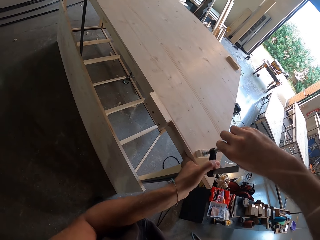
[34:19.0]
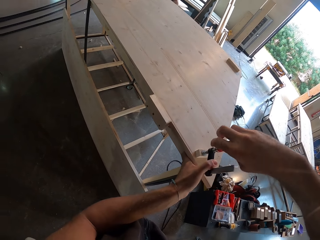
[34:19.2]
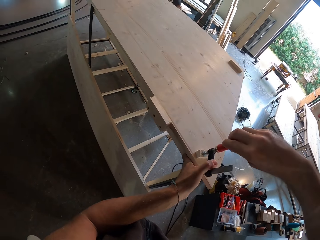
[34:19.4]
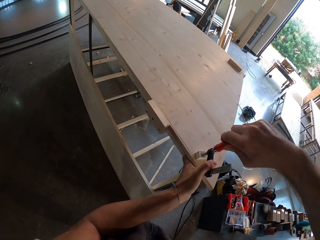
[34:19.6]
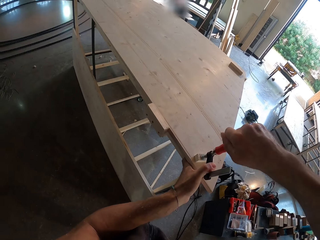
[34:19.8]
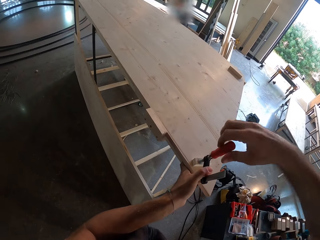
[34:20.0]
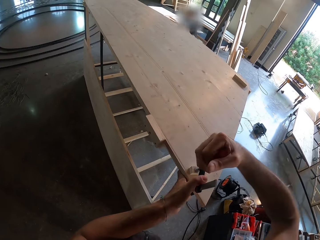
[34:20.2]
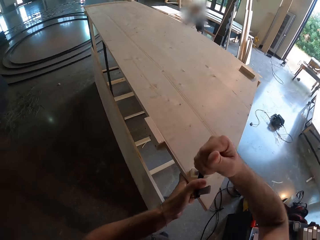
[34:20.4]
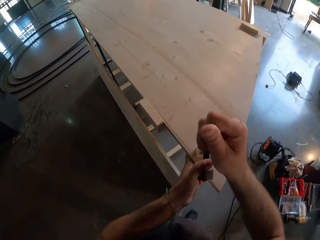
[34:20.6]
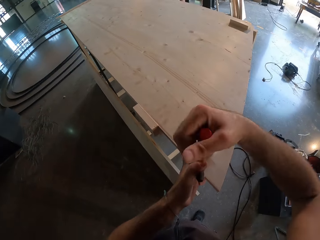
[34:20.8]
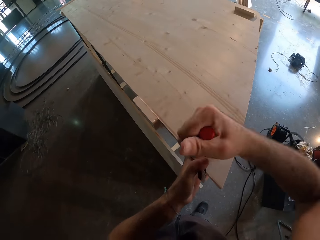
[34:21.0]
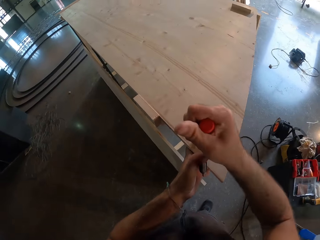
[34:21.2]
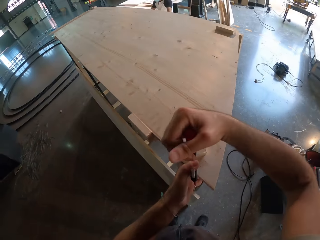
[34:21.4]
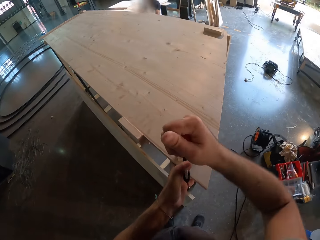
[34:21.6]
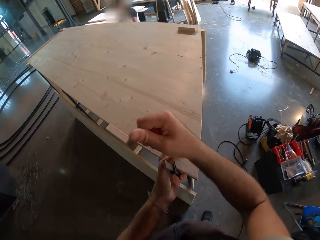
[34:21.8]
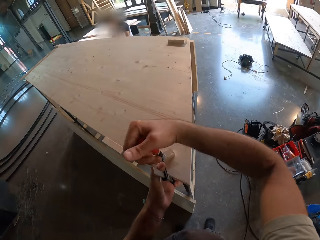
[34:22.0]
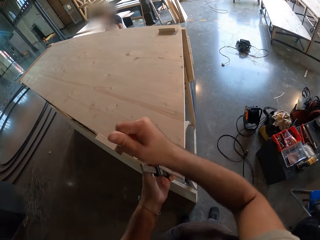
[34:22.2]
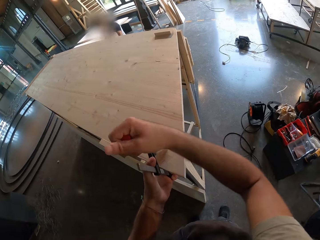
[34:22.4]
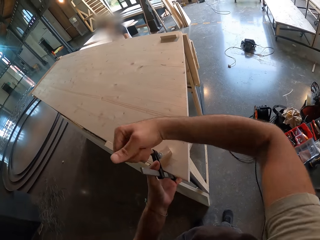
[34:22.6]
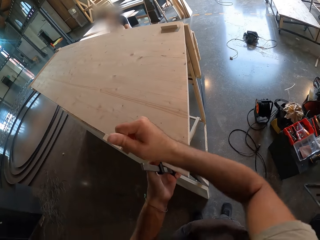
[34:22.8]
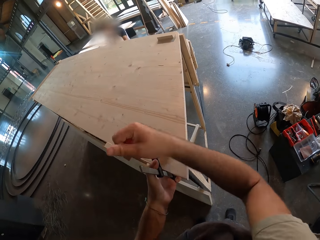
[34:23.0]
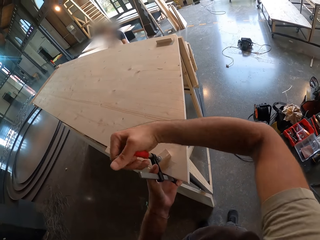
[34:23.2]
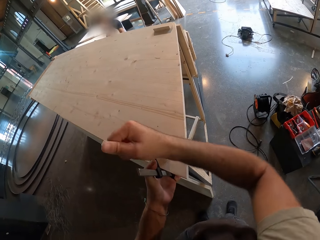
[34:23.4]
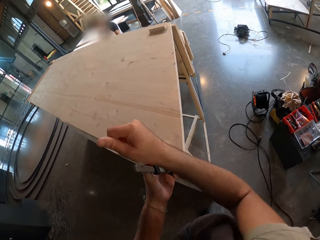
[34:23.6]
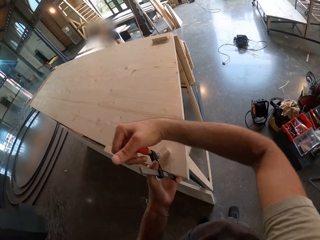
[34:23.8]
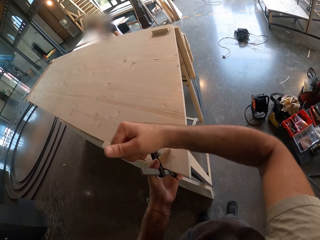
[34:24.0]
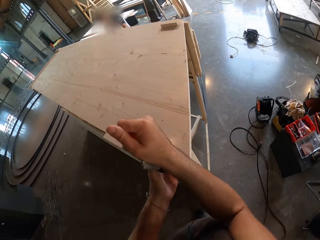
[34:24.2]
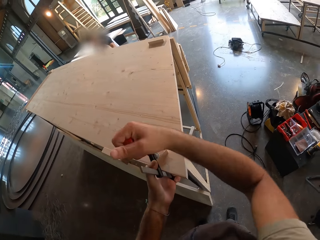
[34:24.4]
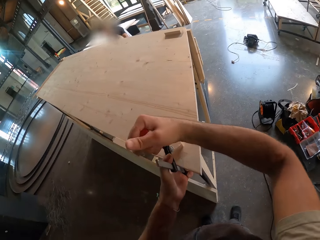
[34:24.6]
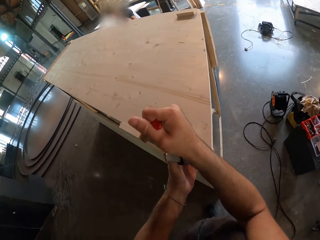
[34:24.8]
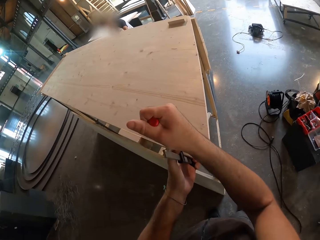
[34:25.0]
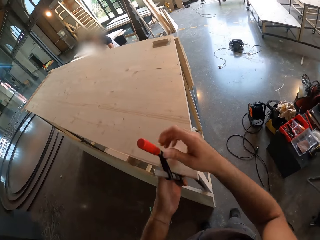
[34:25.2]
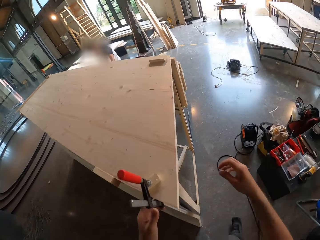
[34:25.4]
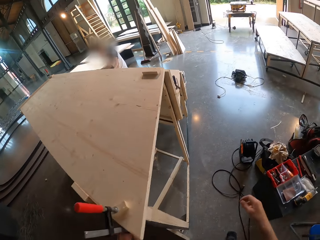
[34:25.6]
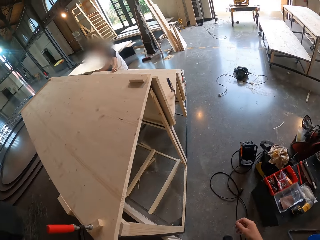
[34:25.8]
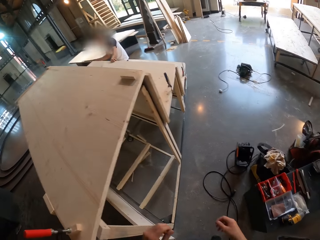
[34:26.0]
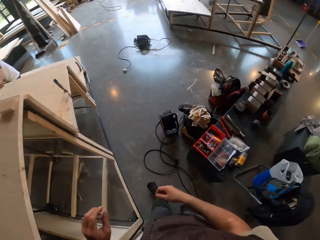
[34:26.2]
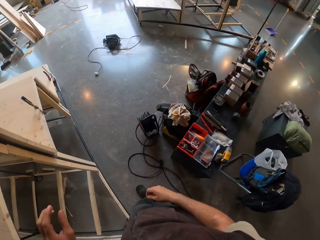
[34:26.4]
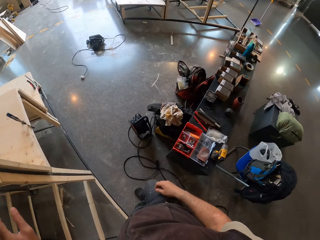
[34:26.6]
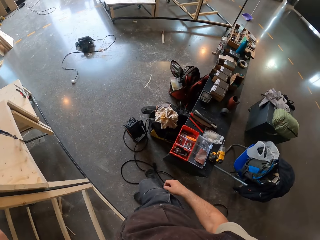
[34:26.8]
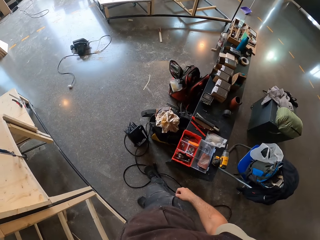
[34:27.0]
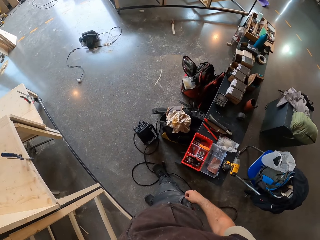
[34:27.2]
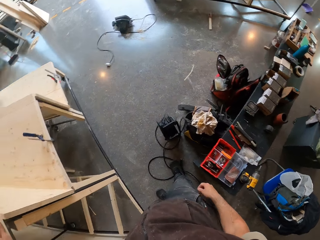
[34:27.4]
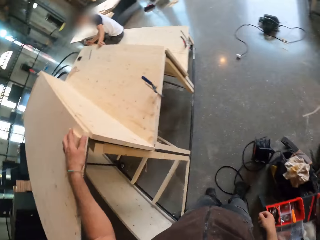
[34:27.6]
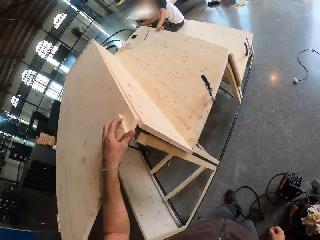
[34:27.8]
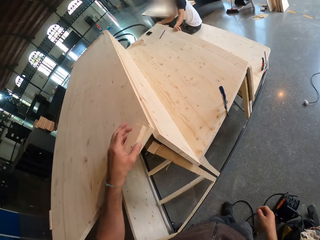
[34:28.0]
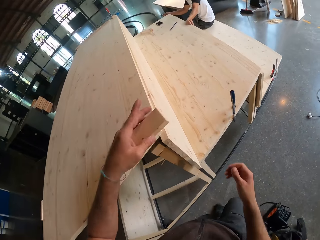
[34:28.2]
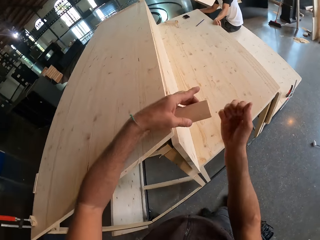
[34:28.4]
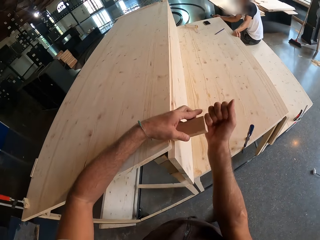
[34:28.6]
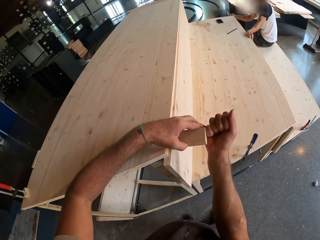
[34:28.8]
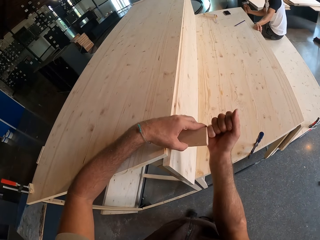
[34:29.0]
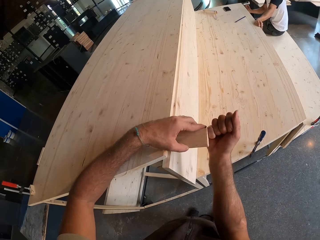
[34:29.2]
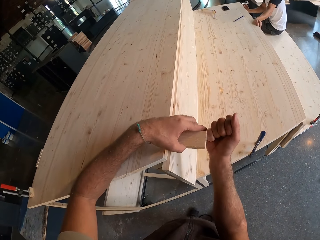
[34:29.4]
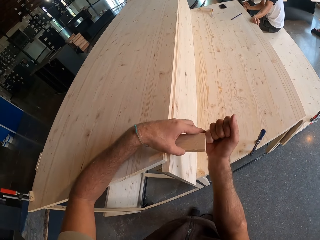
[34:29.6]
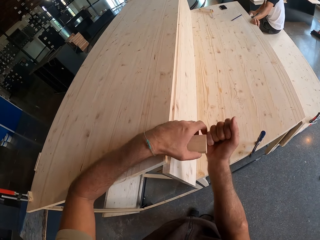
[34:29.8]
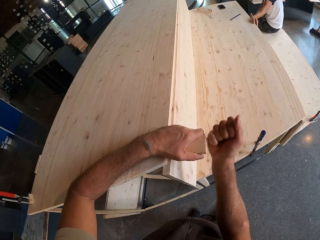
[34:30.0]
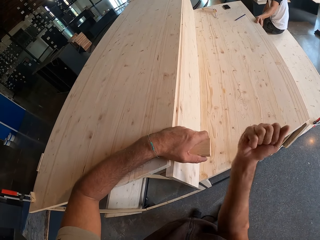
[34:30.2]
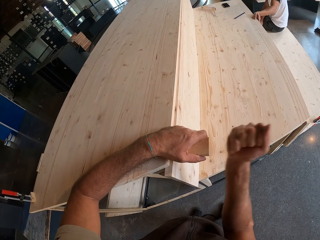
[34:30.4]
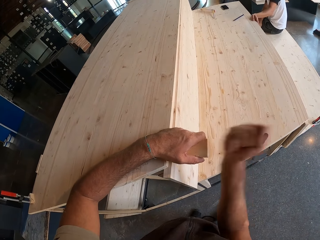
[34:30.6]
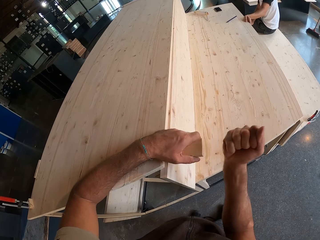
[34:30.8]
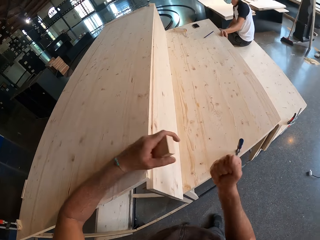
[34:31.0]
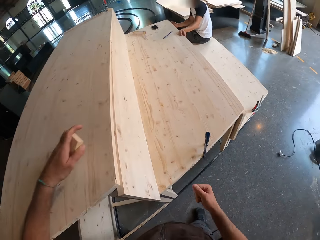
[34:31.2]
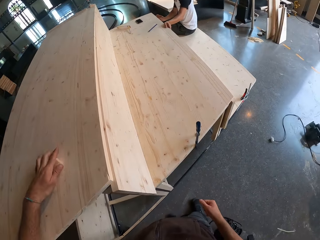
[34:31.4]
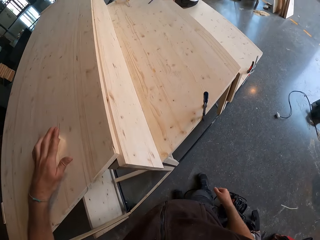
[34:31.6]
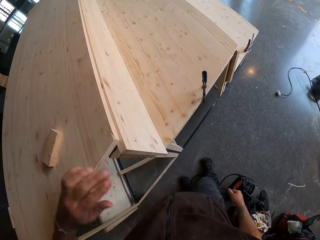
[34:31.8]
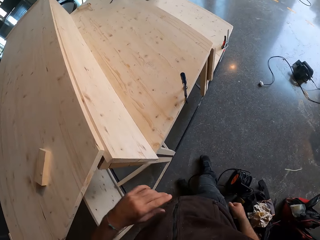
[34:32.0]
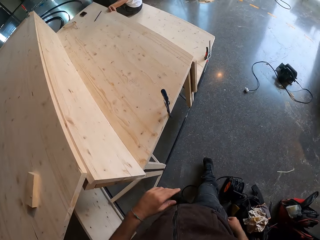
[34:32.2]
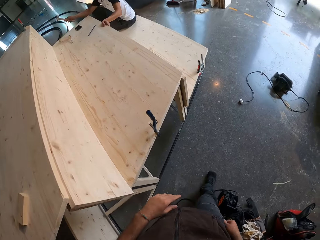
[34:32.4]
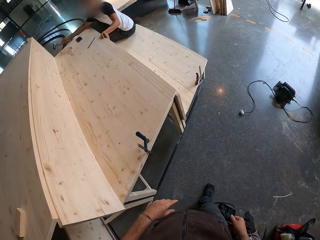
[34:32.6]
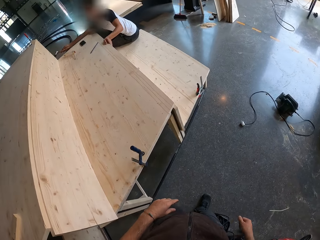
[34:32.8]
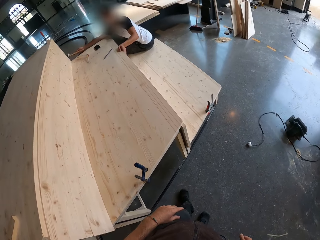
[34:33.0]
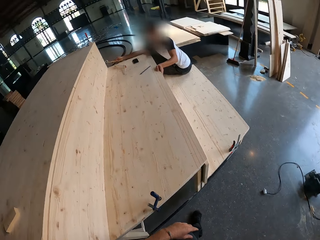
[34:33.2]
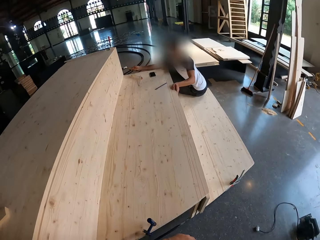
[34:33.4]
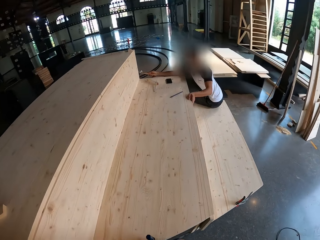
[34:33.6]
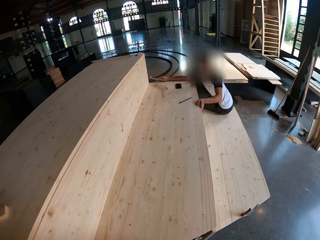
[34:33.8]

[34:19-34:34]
The camera wearer adjusts the clamp with his right hand. He looks around. He picks up the block of wood from the stage with his left hand. He holds the block of wood on the stage with his left hand. He hits the block of wood with his right hand against the structure. He drops the block of wood in his left hand on the stage. He walks around.

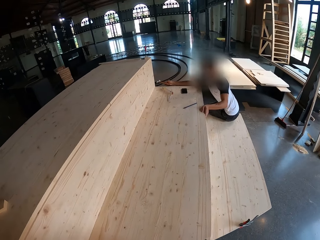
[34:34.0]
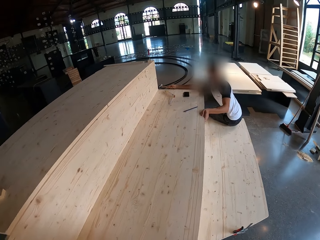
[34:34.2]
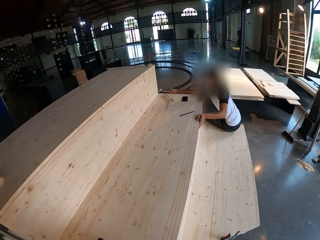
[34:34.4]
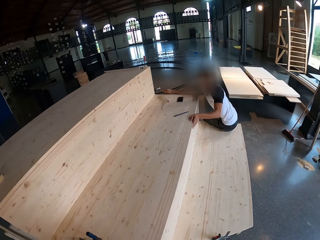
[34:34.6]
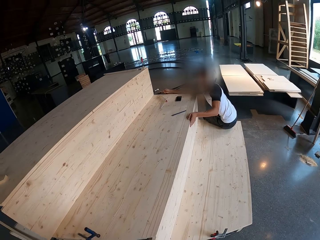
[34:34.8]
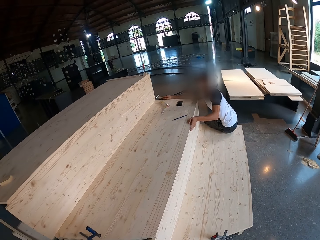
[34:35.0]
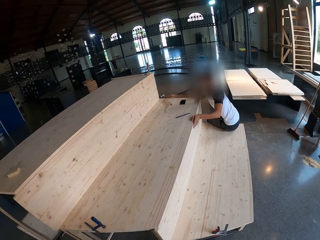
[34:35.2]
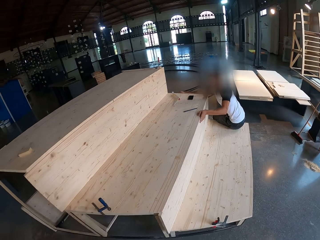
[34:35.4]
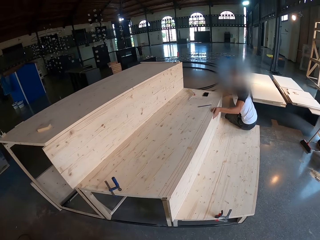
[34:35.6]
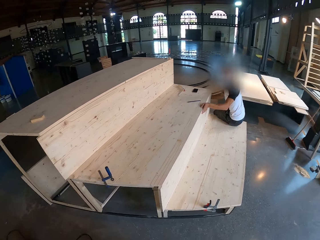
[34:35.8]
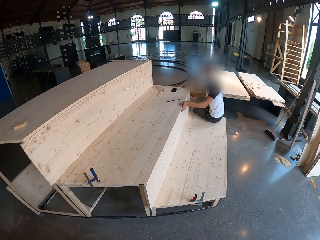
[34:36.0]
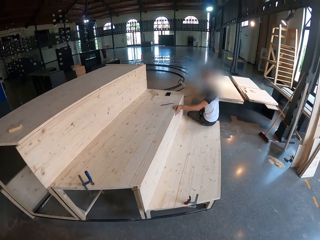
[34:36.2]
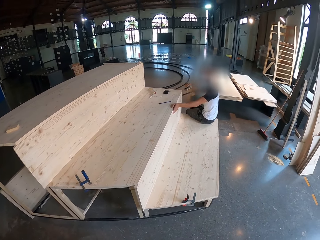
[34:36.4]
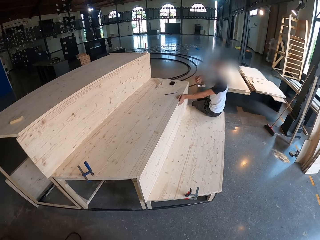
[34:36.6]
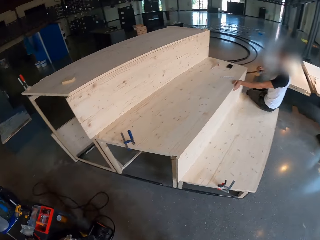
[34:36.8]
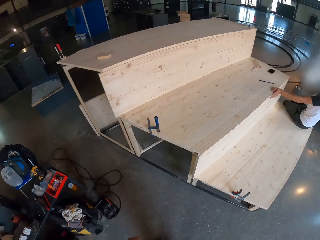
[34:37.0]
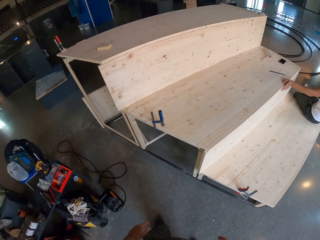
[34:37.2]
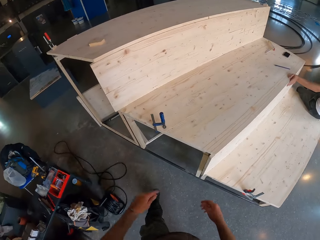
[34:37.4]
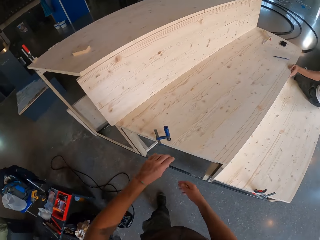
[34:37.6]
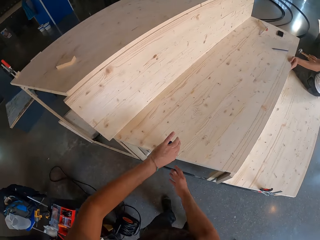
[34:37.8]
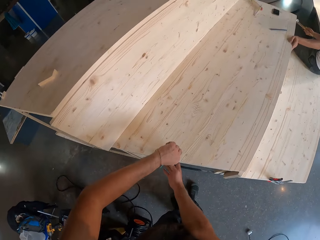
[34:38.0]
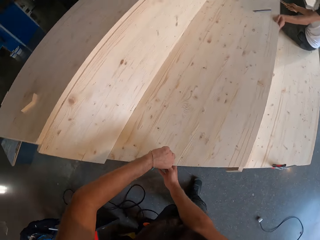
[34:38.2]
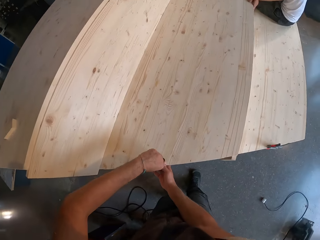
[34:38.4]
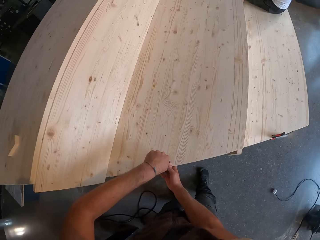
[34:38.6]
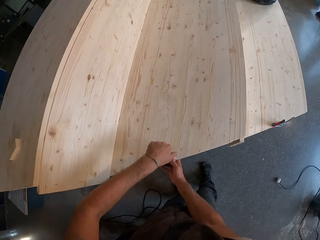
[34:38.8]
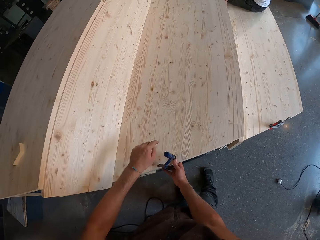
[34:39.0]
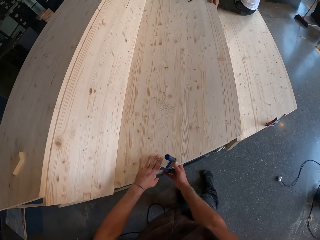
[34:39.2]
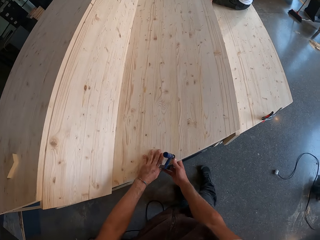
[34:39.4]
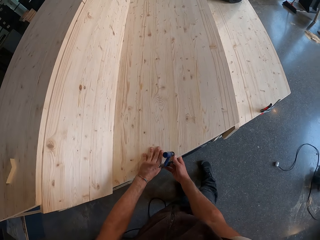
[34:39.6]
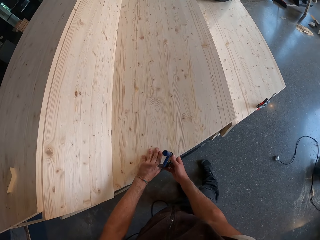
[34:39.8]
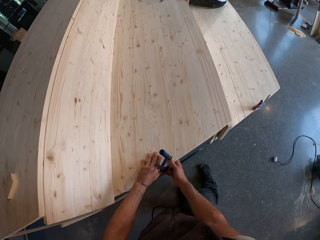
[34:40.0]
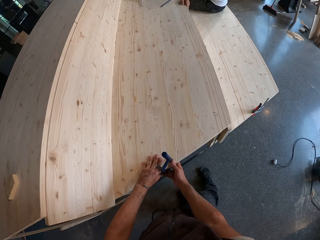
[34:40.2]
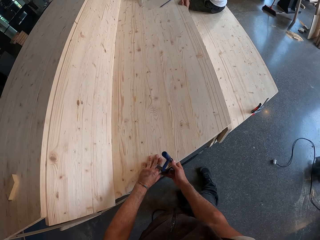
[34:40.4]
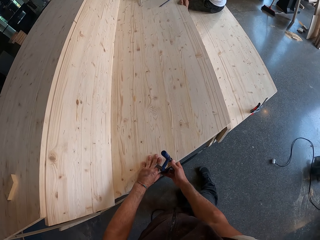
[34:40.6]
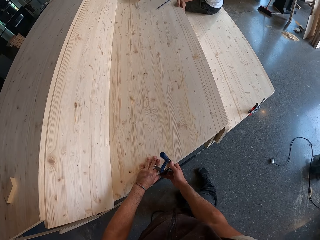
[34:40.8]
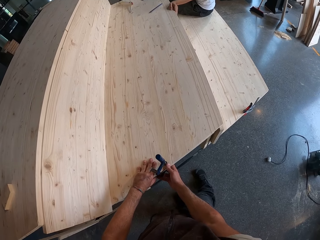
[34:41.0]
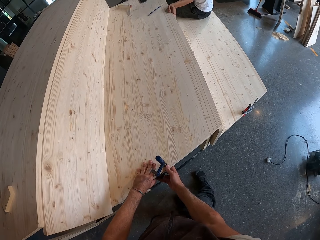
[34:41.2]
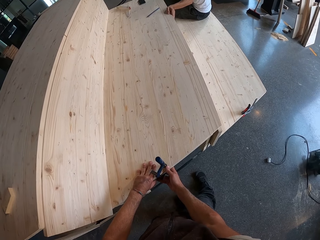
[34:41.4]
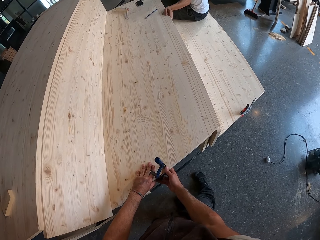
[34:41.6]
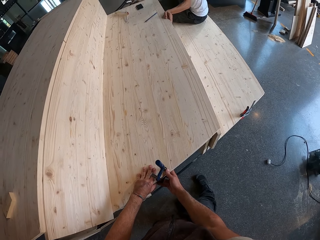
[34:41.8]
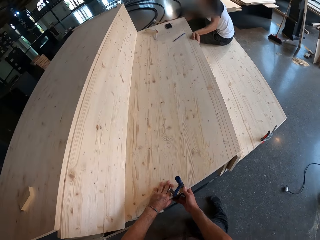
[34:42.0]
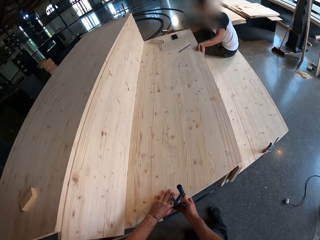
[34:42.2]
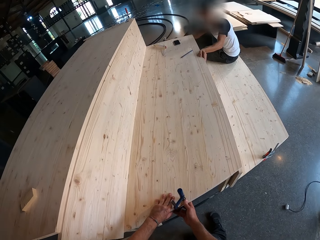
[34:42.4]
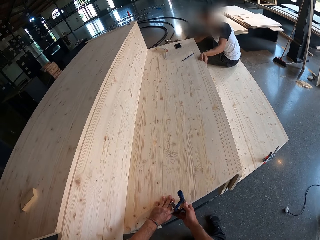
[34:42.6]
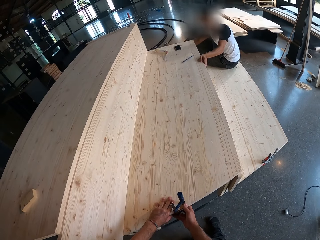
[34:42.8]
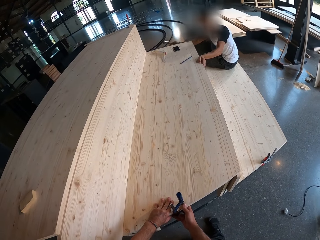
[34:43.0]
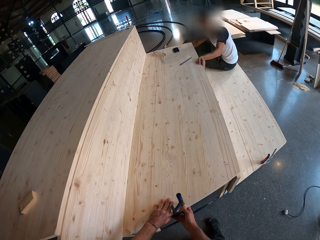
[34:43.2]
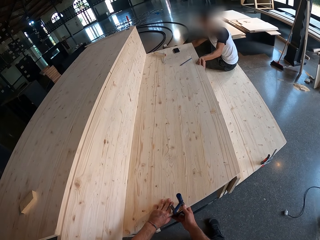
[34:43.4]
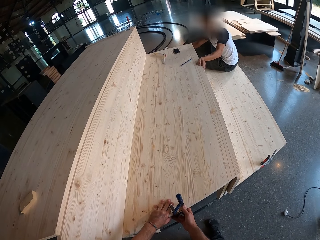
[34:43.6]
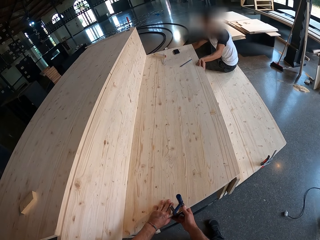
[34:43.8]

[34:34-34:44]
The camera wearer holds the clamp on the stage with both hands. He adjusts the G-clamp with his left hand. He holds the stage with both hands.
